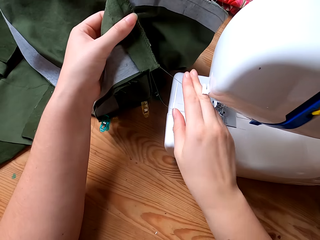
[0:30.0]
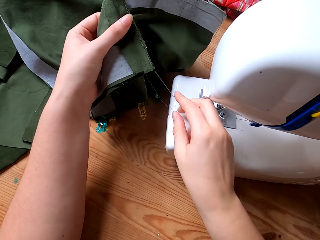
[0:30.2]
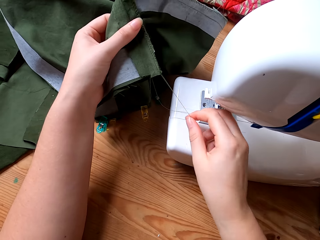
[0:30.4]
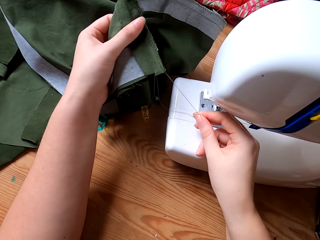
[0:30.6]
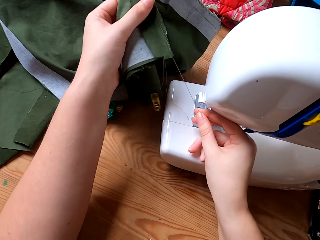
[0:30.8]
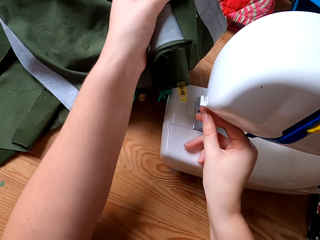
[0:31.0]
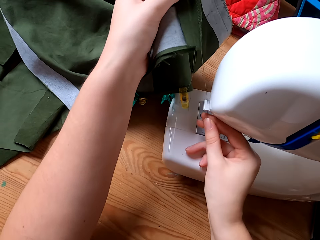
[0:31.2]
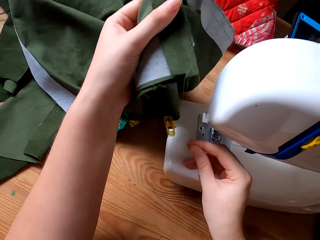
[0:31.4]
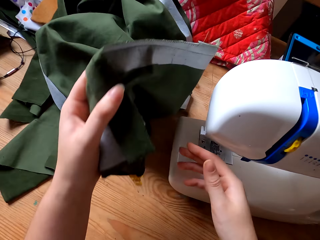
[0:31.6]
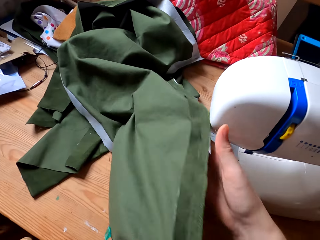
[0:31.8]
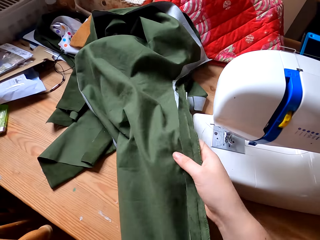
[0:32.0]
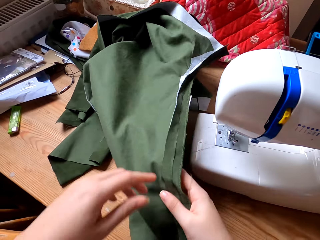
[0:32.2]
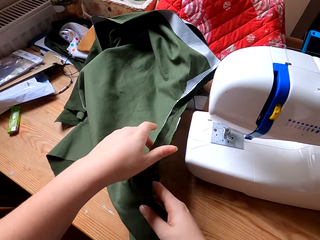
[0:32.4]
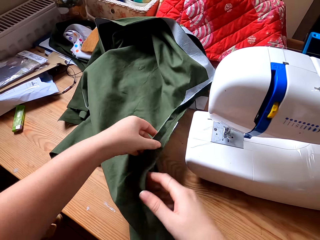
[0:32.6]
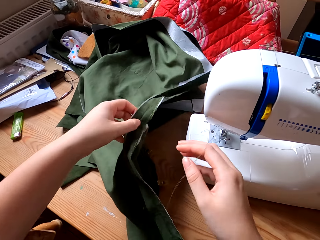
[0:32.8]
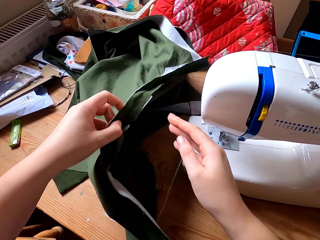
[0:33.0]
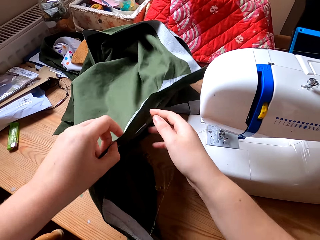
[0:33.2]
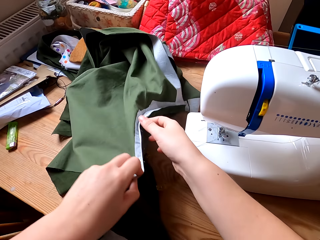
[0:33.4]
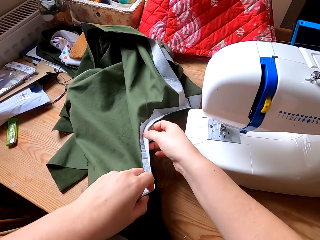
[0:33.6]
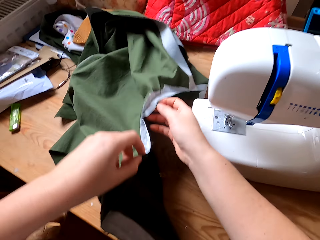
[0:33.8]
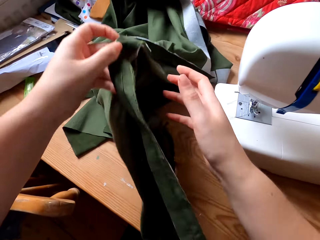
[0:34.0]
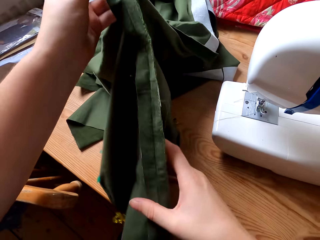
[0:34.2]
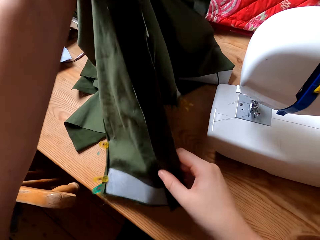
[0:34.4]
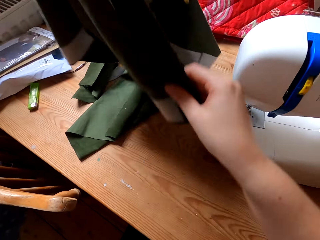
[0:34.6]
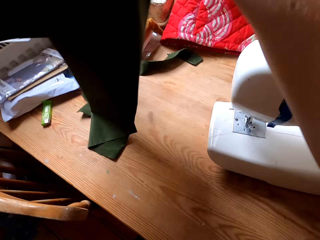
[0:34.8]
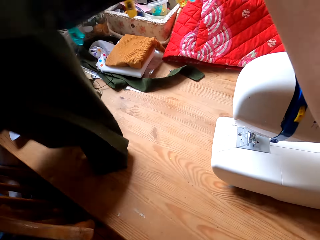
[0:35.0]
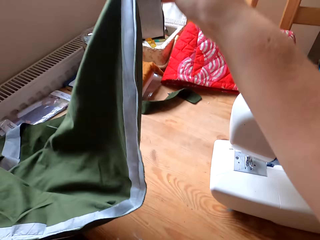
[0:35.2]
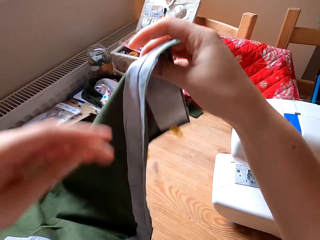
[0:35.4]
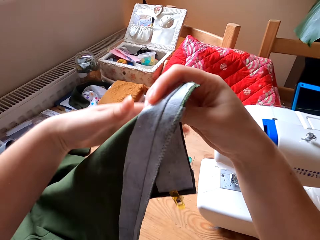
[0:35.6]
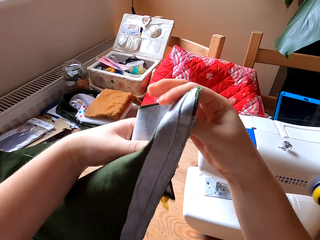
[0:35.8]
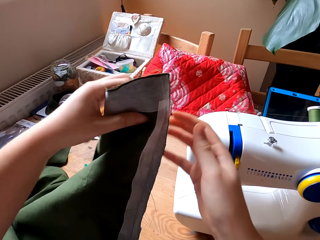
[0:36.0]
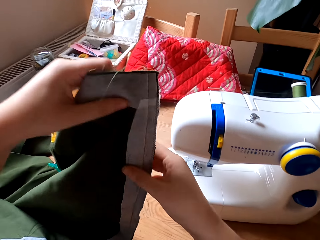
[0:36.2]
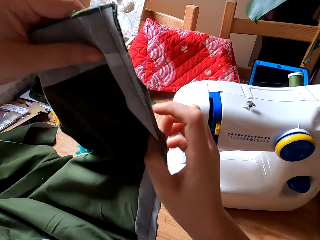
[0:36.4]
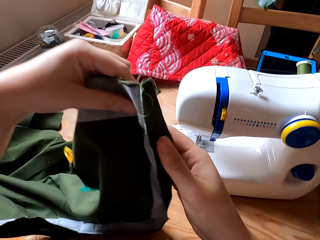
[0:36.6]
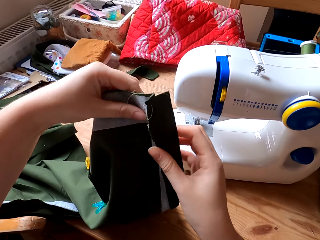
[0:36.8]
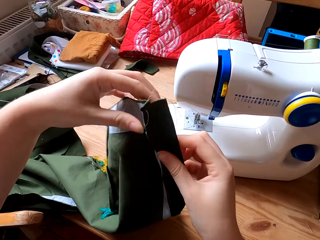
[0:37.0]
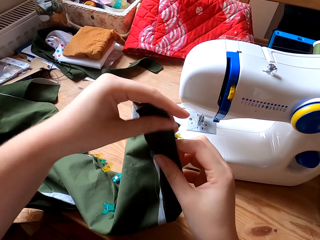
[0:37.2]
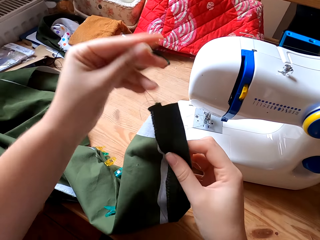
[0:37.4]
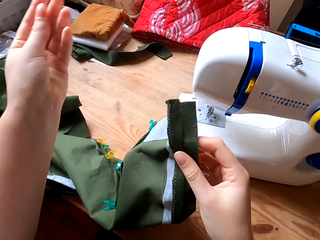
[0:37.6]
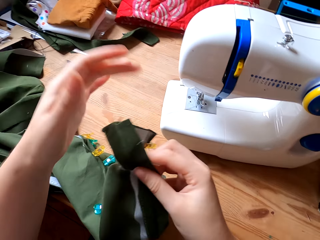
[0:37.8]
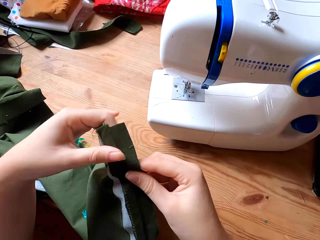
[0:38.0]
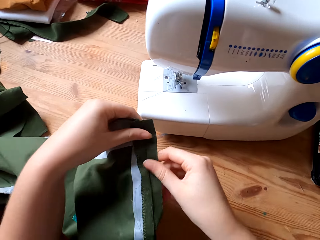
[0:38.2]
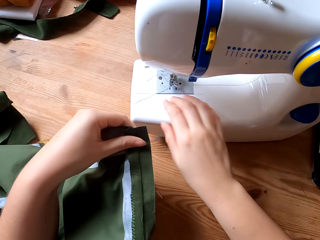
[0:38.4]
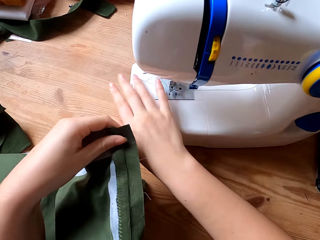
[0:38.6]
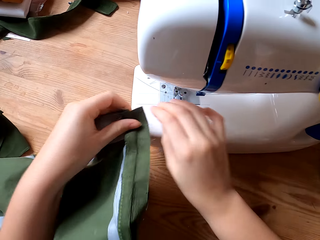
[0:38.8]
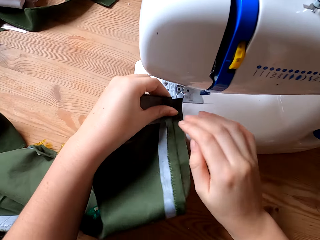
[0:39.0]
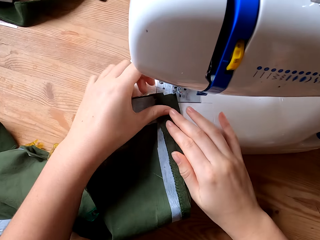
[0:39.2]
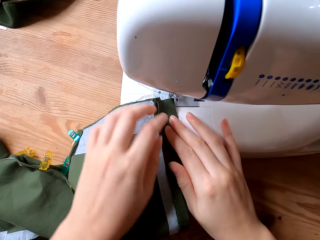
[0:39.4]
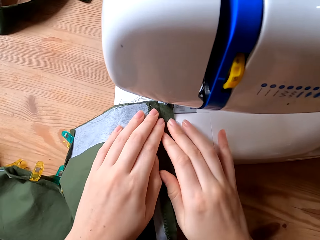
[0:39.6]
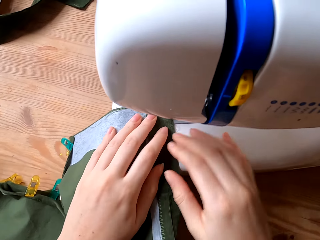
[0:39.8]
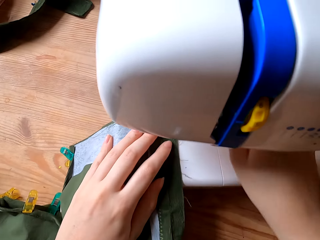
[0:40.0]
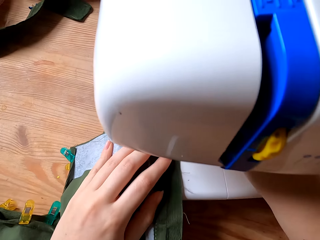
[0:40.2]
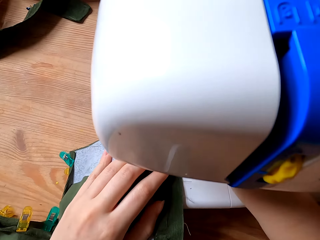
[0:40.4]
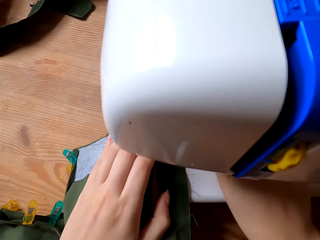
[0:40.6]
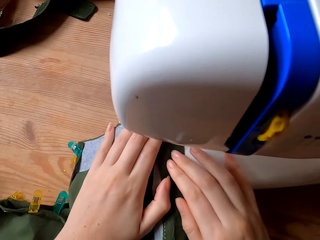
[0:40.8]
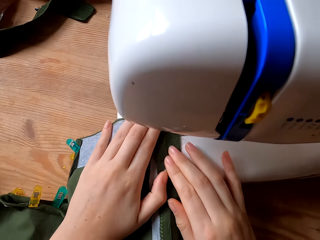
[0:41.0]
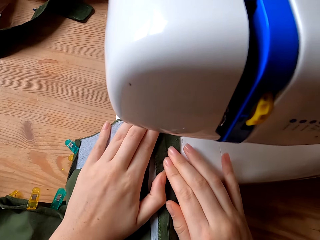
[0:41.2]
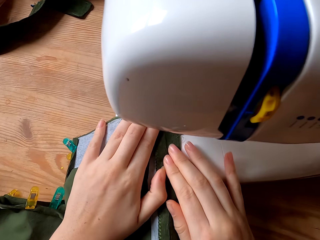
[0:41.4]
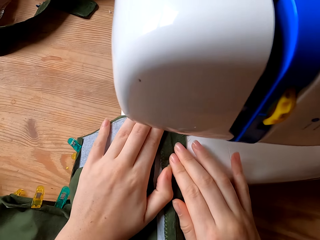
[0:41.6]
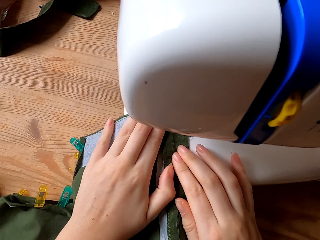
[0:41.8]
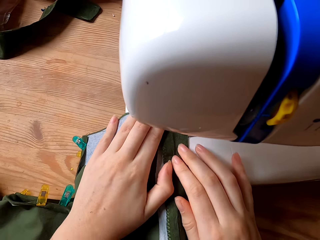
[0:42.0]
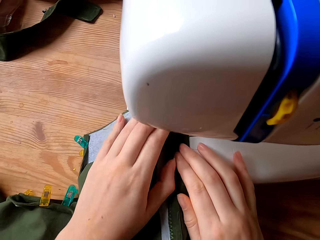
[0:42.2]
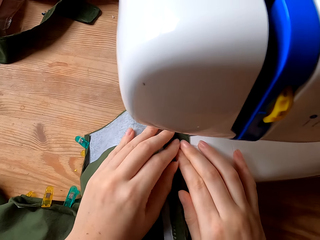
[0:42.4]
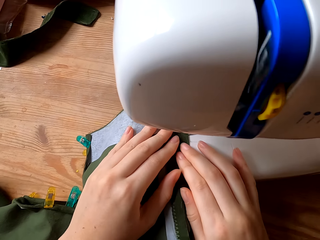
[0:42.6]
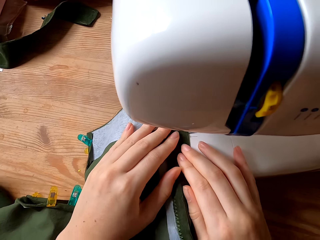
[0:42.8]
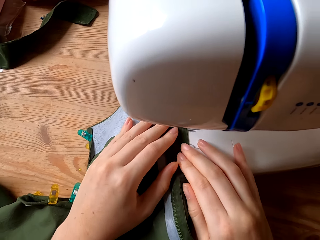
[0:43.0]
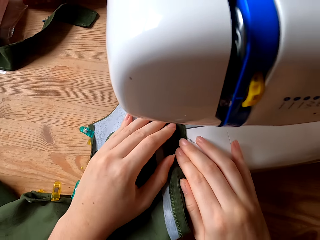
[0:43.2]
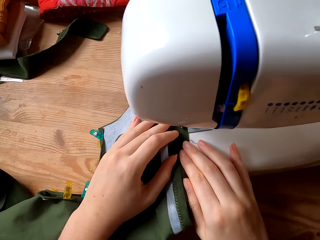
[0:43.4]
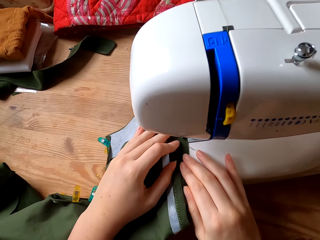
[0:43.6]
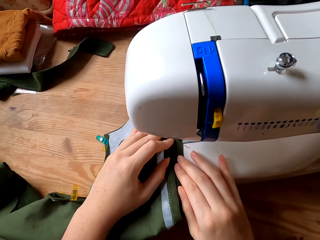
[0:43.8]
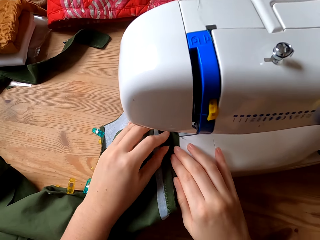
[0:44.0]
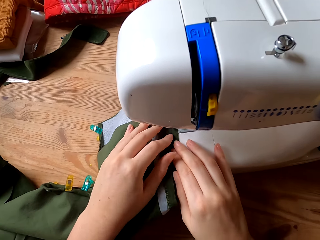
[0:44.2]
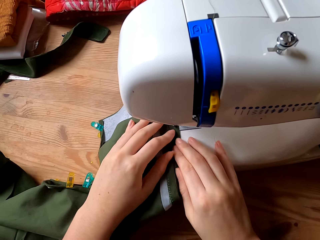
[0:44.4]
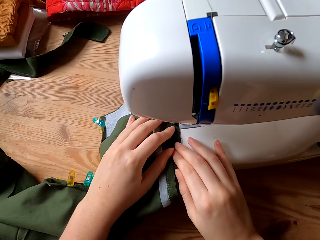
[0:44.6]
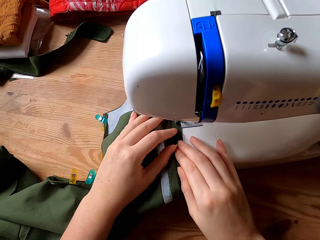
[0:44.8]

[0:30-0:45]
The camera wearer picks up the cloth. They cut the thread from the cloth with the sewing machine. They pull the cloth, lift the cloth, hold the cloth with both hands, and stretch the cloth. They place the cloth on the sewing machine. They switch on the sewing machine and sew the cloth with the sewing machine.

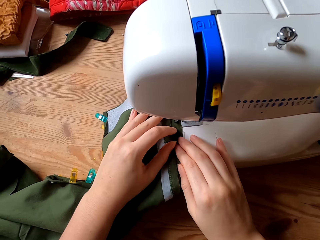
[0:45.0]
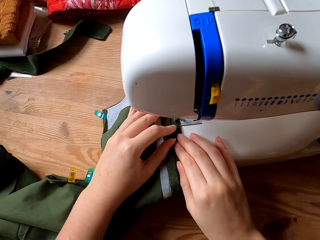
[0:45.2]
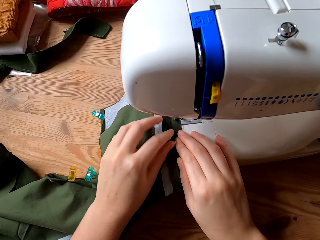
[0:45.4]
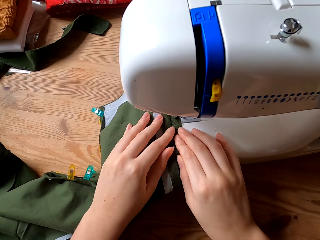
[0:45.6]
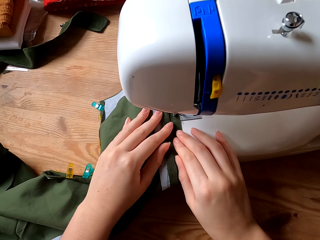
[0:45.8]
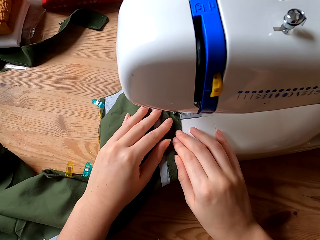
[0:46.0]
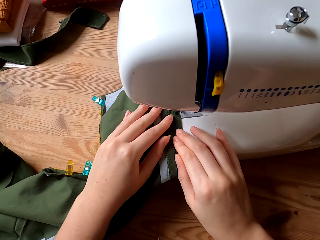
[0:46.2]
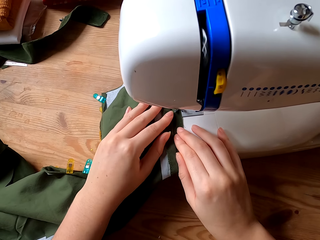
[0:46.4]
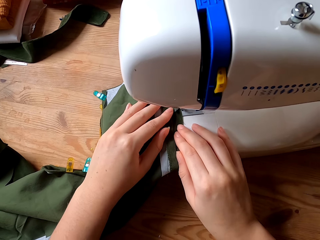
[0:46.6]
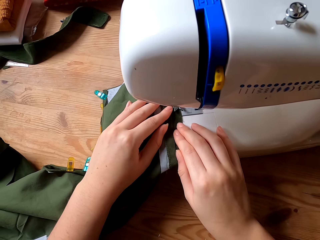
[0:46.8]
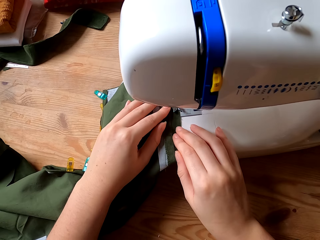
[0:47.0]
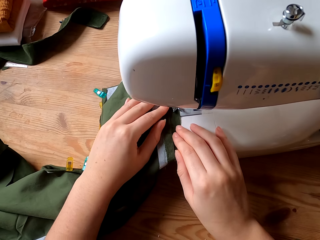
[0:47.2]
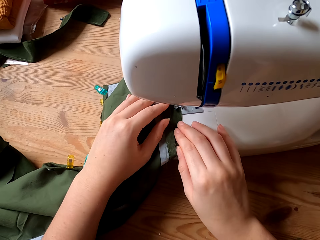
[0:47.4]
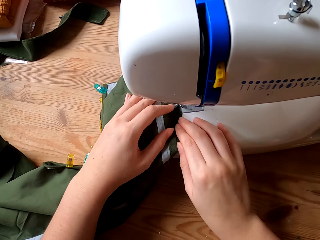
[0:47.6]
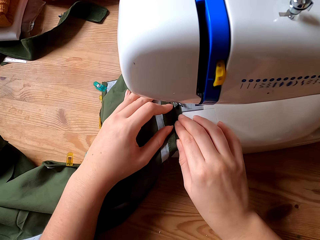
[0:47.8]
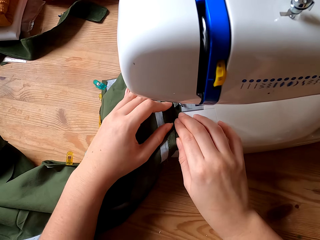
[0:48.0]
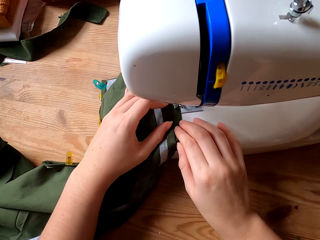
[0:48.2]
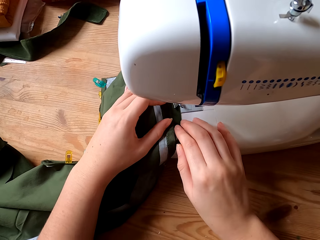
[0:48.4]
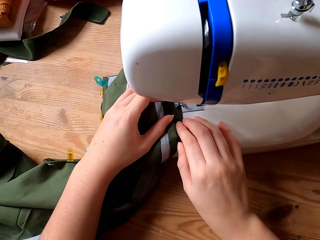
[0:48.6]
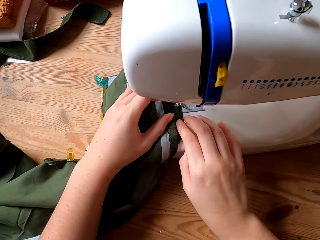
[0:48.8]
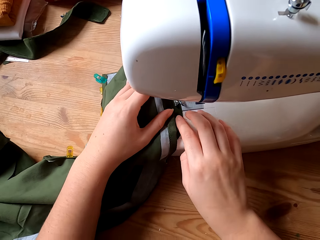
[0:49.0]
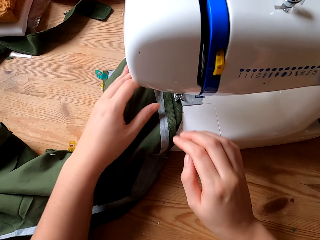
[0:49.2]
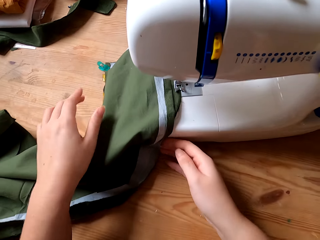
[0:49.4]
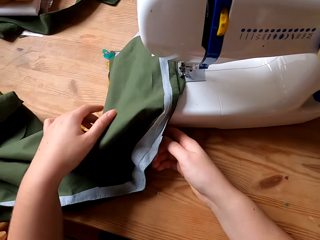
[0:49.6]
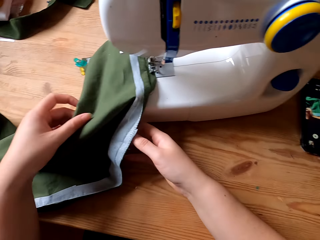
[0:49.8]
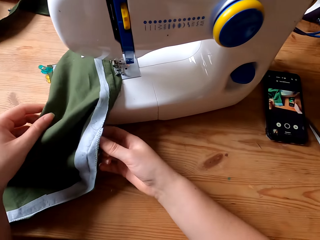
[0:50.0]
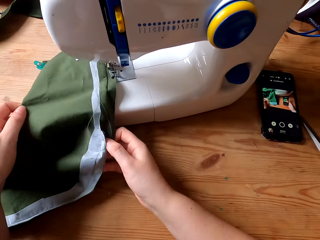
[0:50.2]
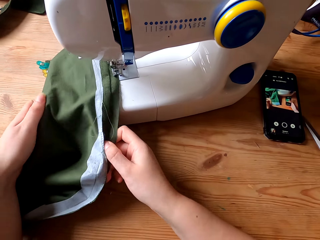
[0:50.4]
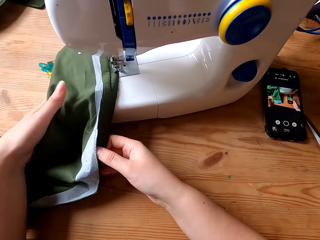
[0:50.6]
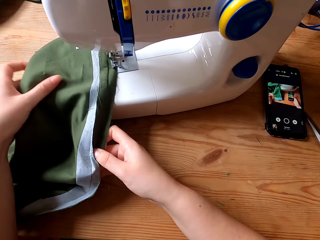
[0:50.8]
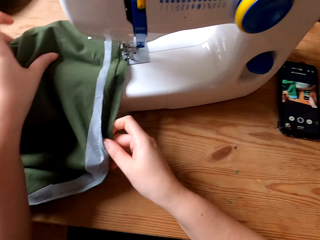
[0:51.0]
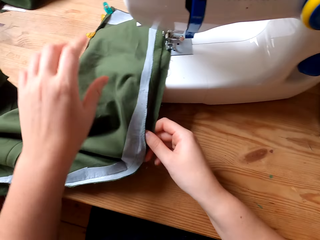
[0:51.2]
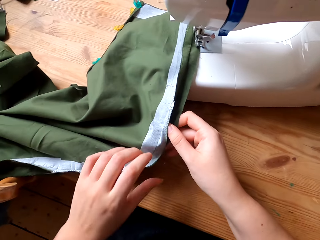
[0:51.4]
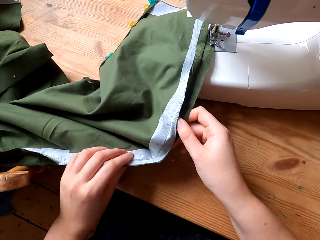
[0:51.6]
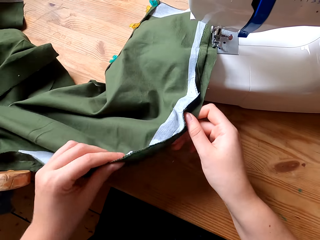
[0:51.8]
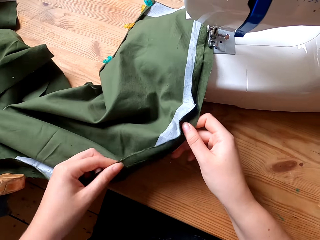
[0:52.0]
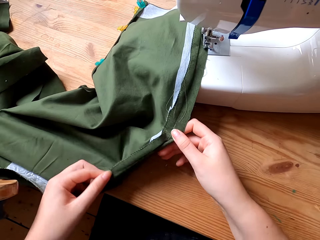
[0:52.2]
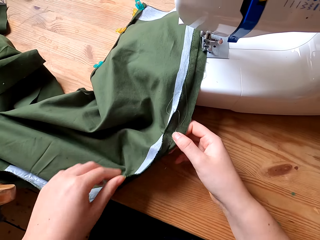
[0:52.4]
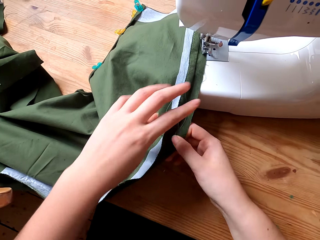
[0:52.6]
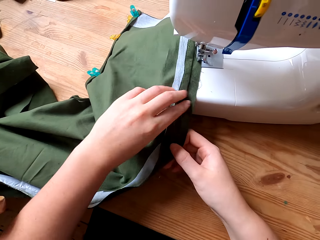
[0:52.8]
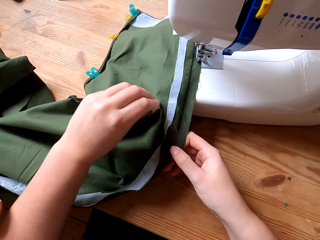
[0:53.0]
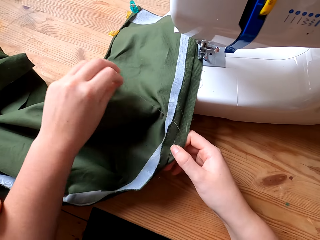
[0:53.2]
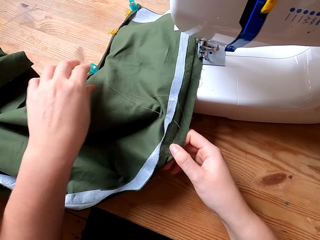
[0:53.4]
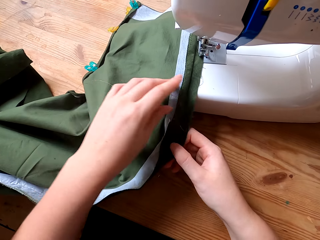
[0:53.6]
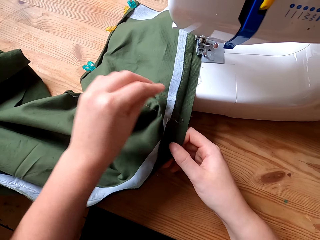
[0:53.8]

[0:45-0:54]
The camera wearer adjusts the cloth. They straighten the cloth with both hands.
